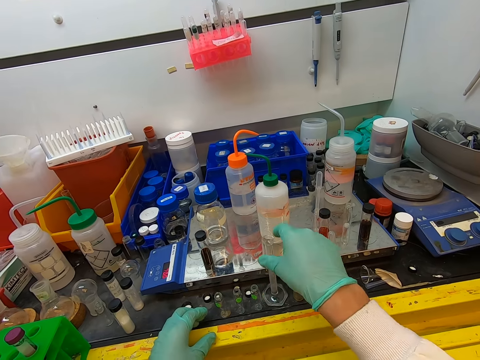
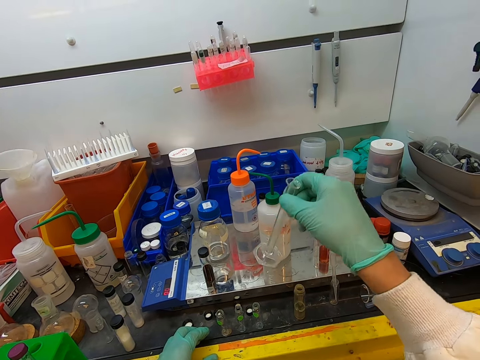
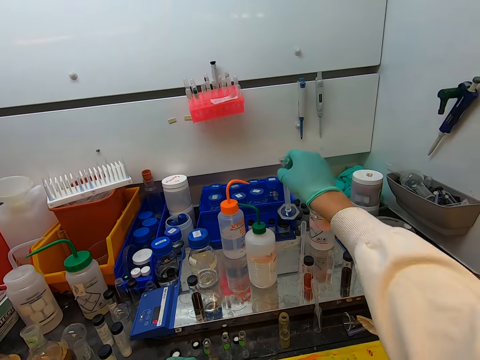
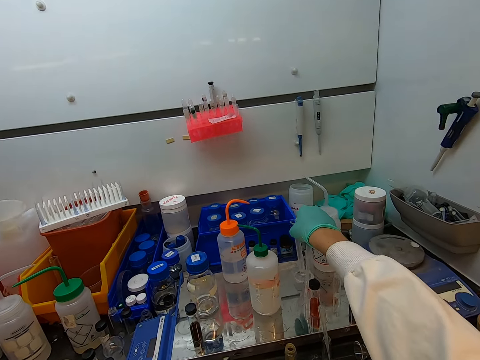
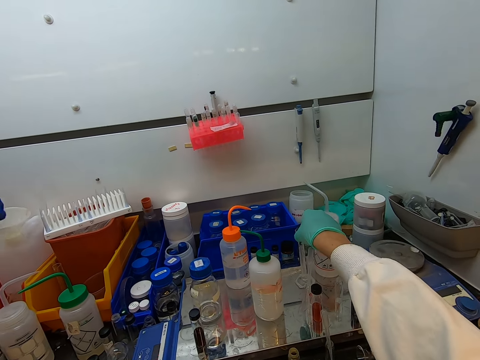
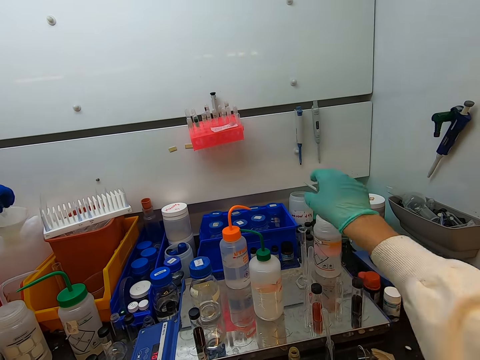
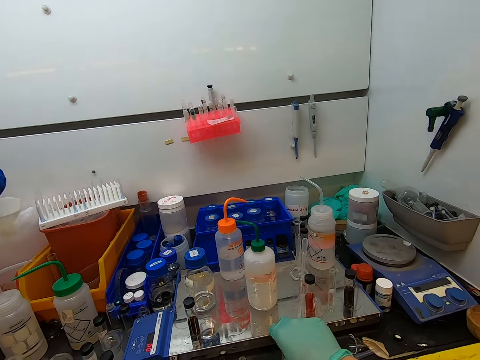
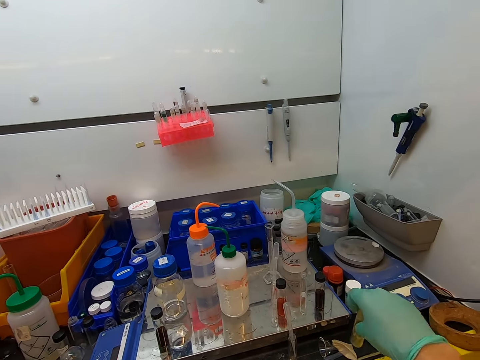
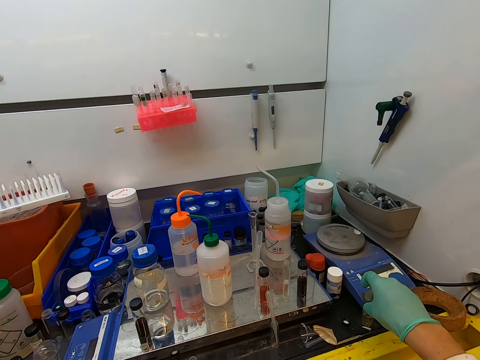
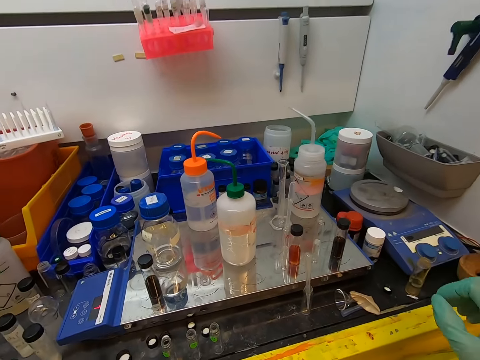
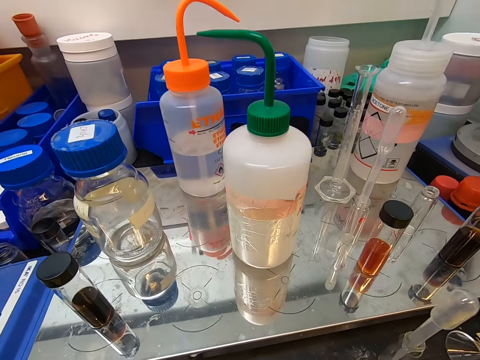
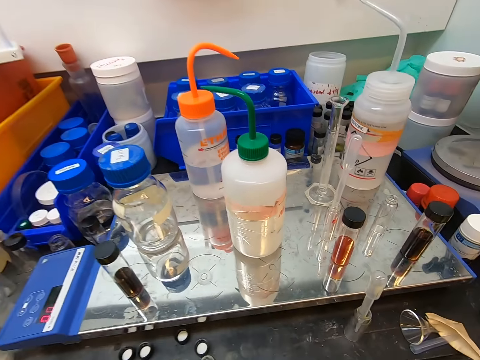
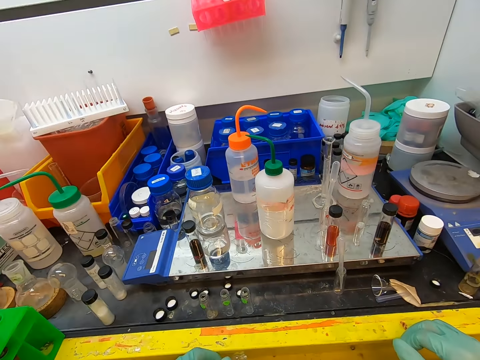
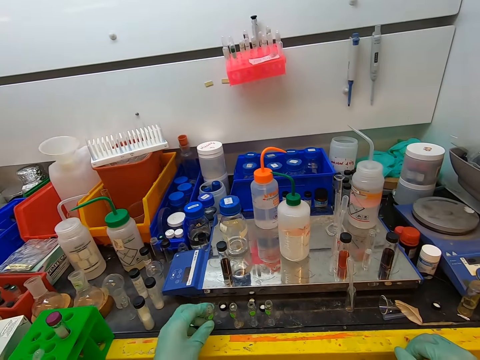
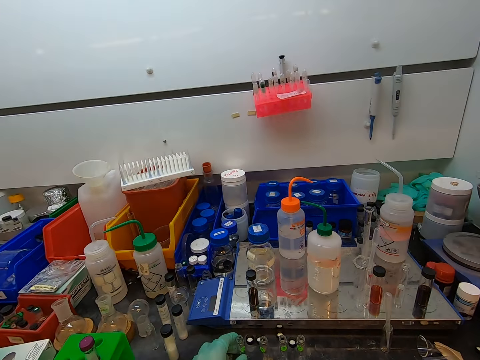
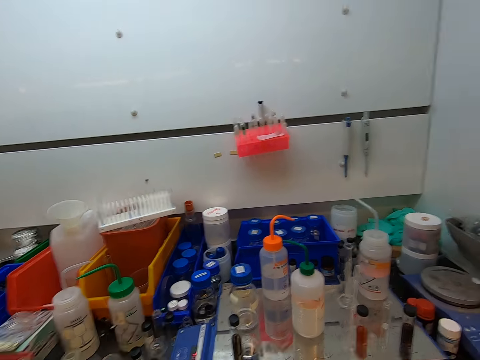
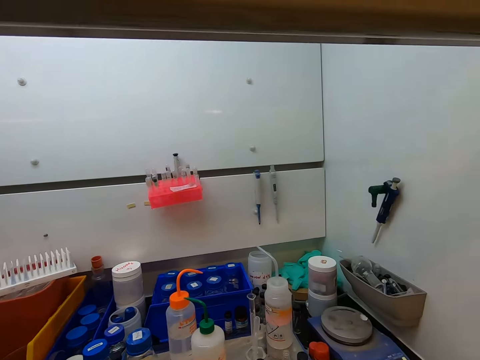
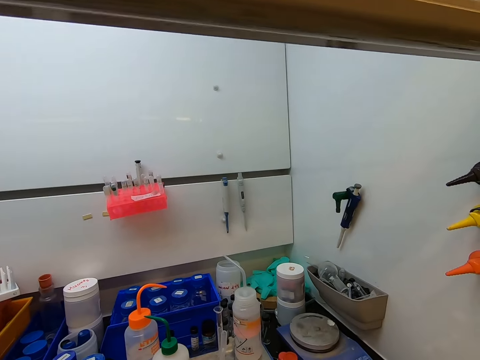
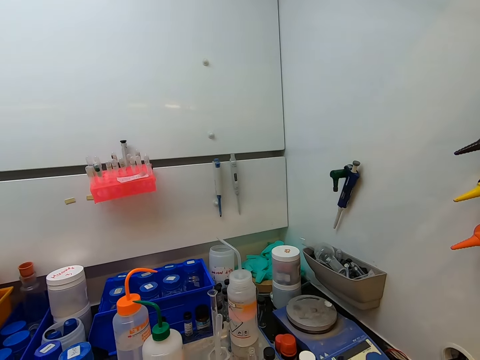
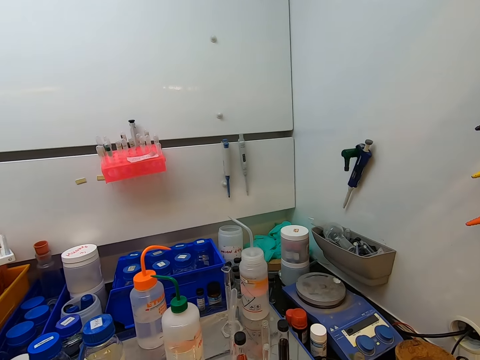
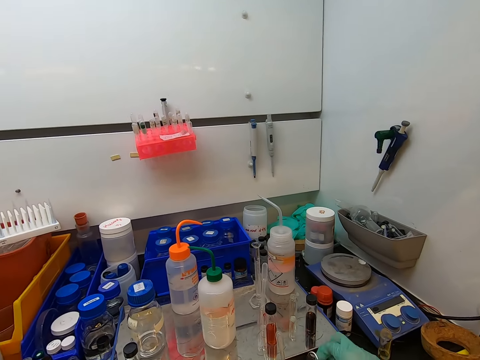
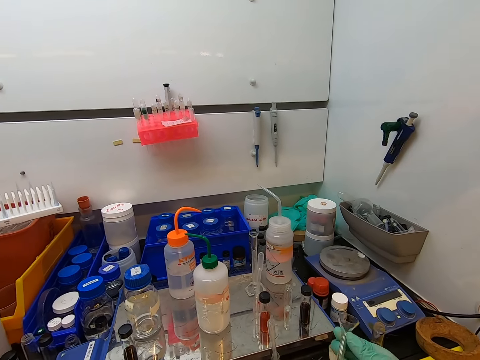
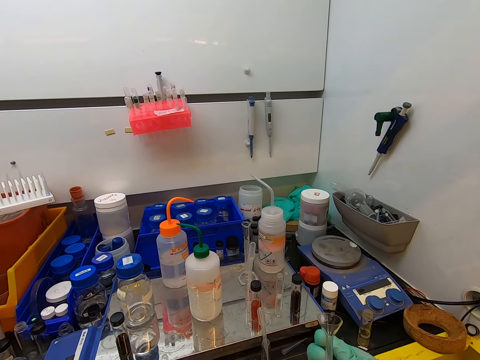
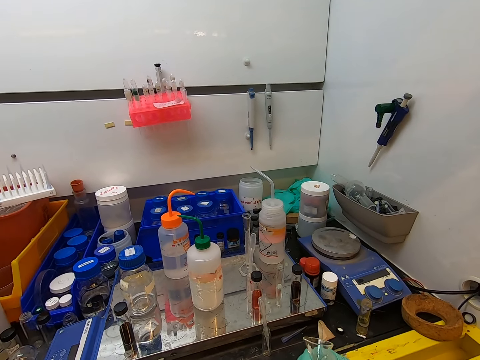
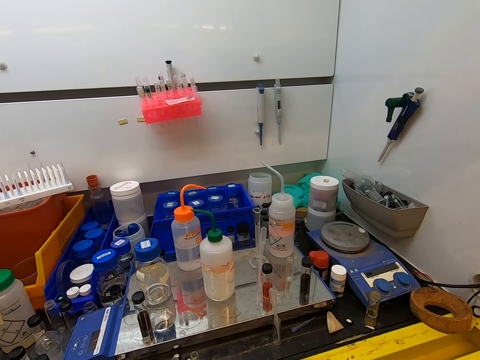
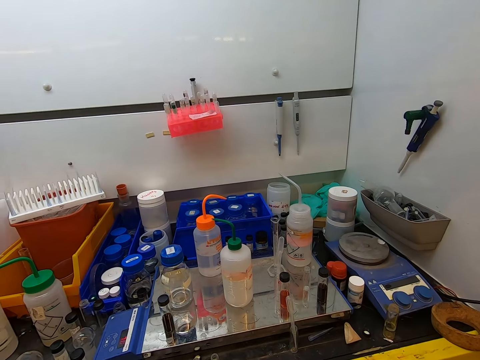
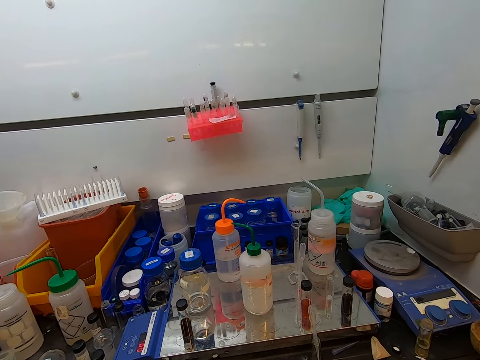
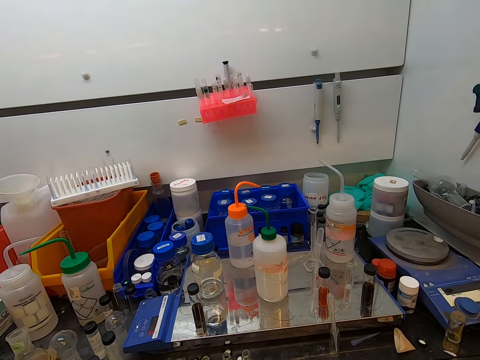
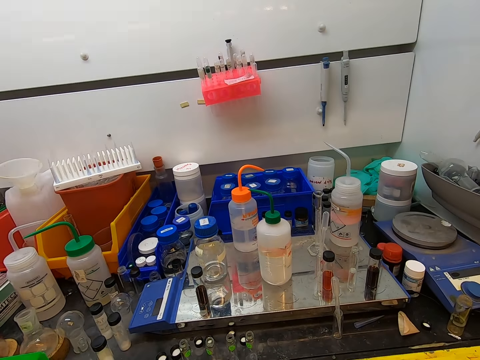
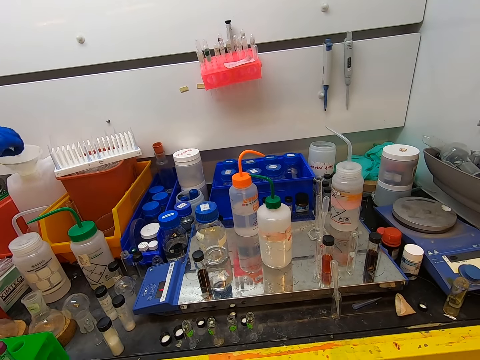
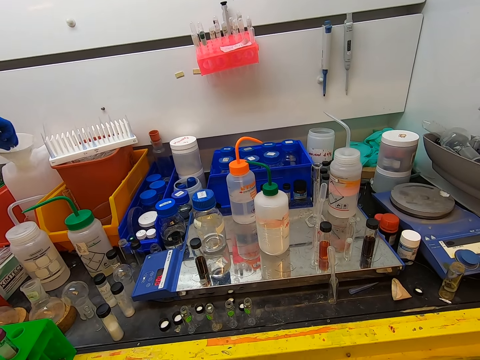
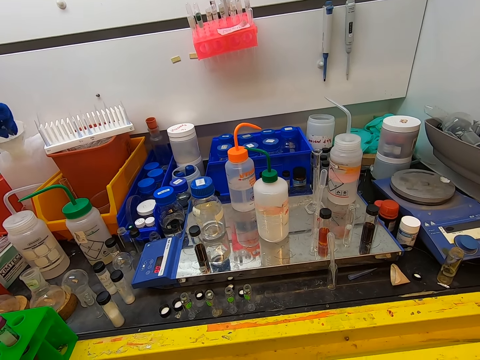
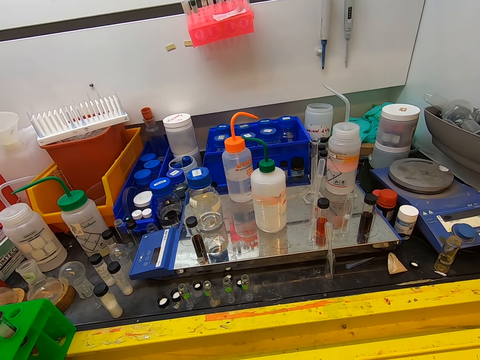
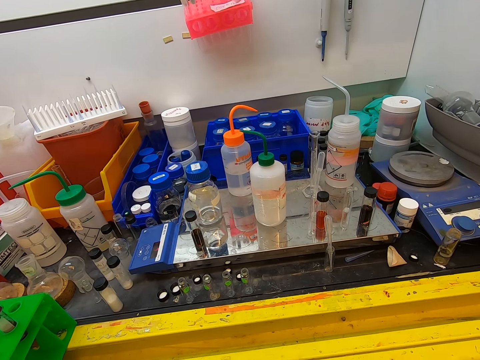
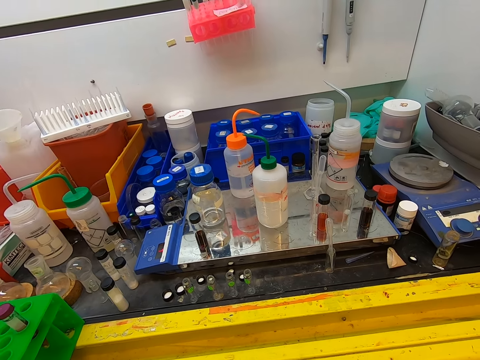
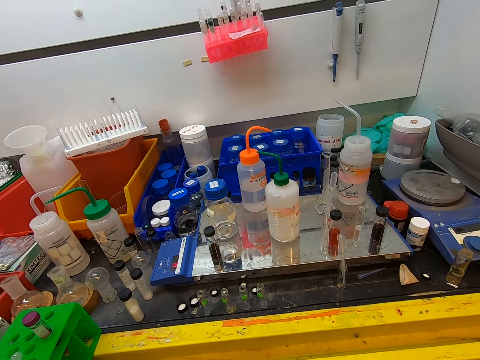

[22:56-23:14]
The camera wearer picks up the graduated cylinder. They put the graduated cylinder on top of the table. They pick up a test tube. They put the test tube on a surface. They pick up a funnel. They move the camera around the equipment. They mix something in the funnel.

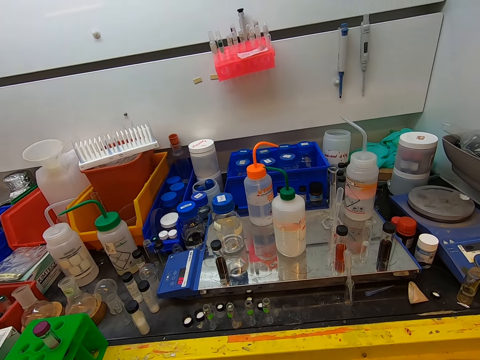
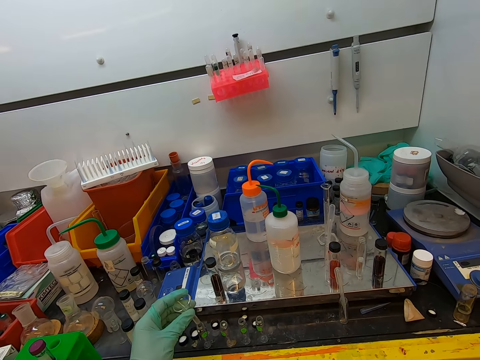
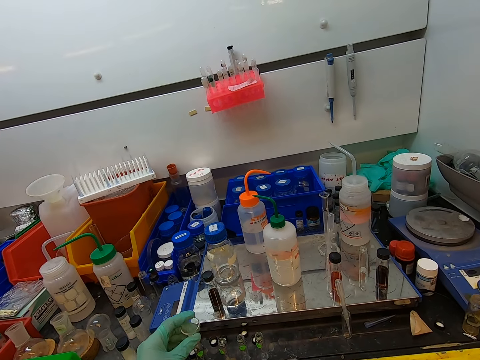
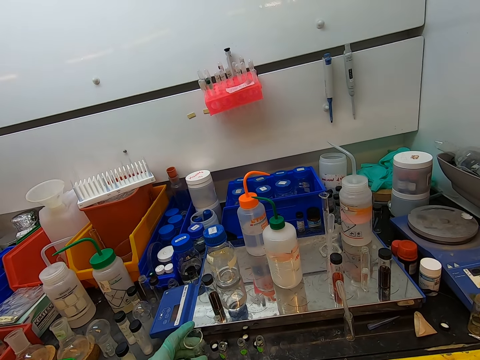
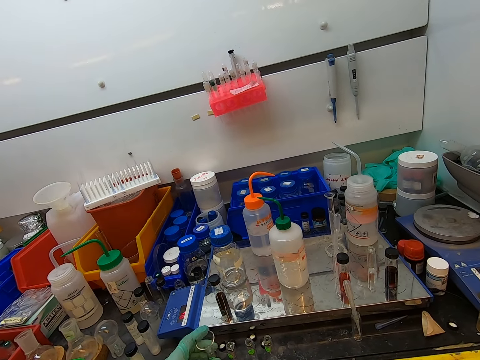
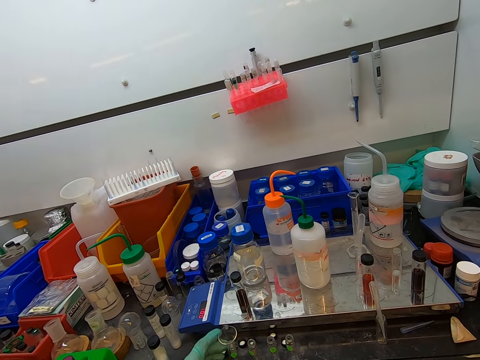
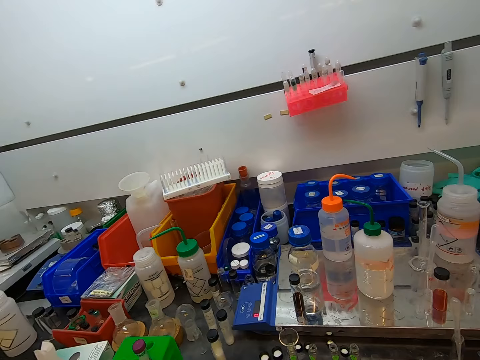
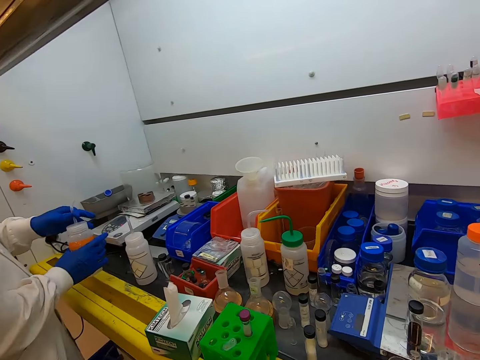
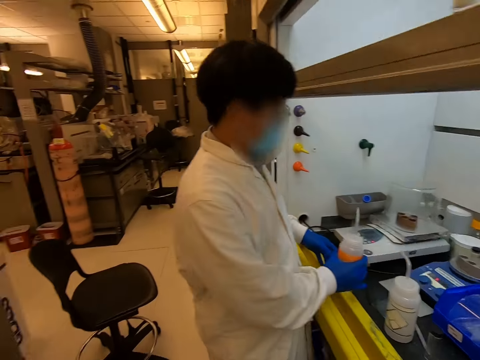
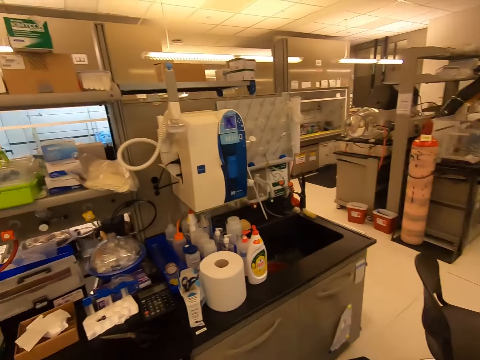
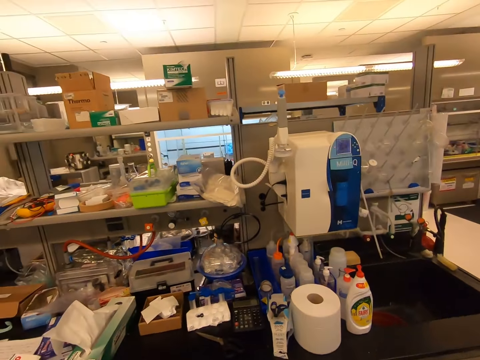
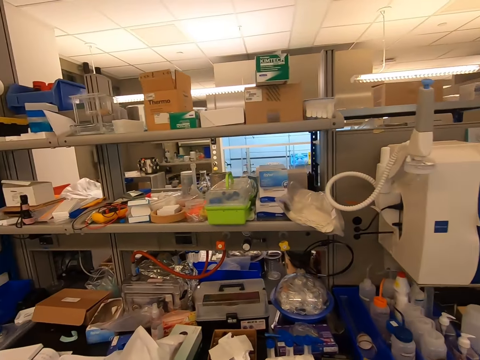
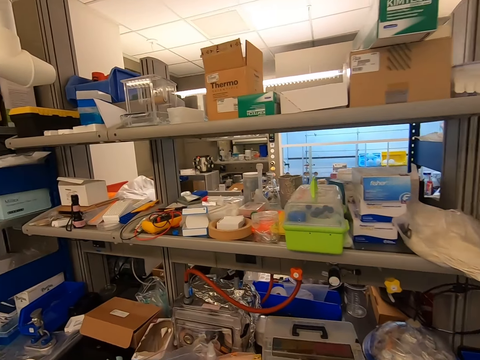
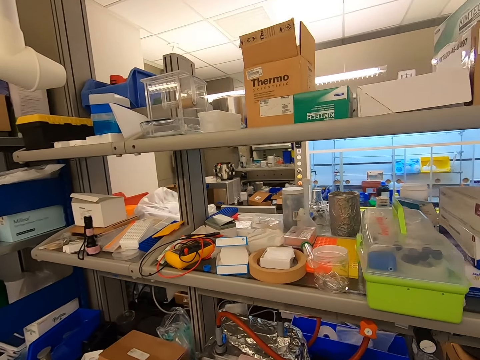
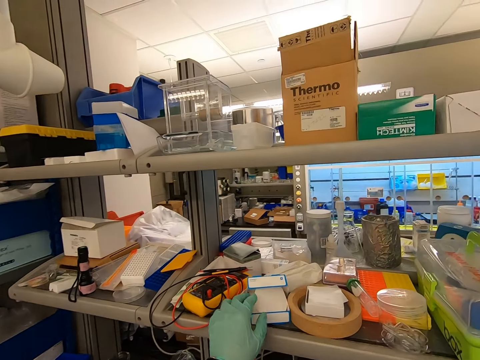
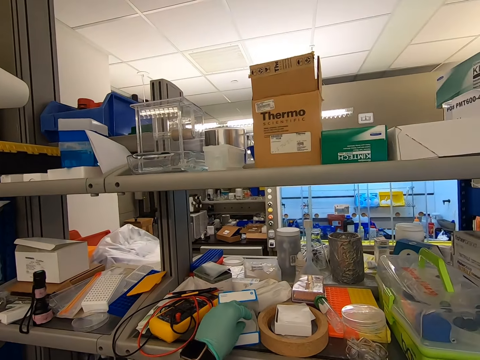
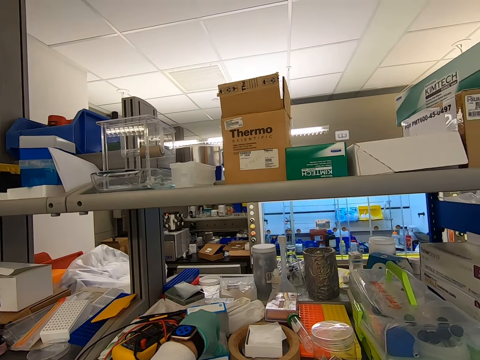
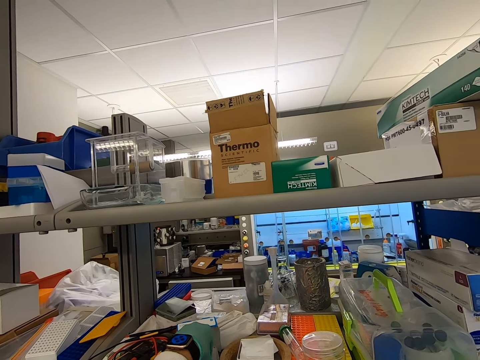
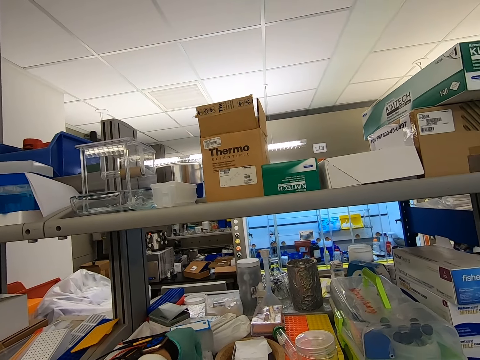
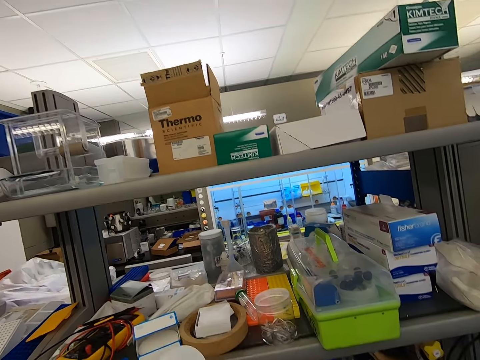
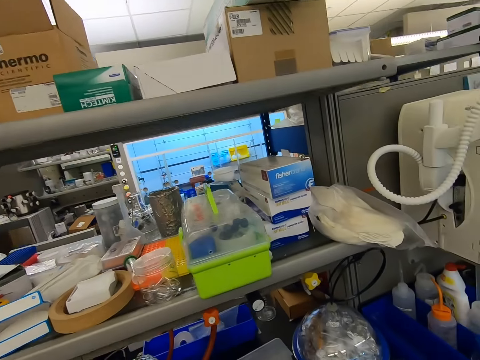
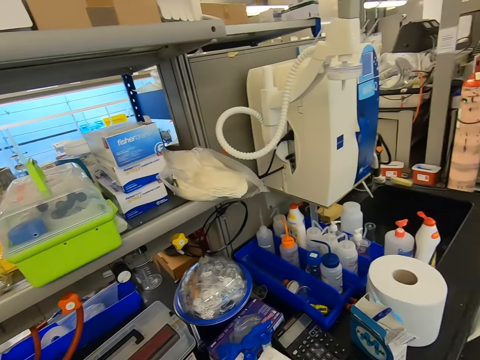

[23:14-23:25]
The camera wearer puts the funnel inside a test tube. They turn around the room. They move the camera around the laboratory. They pick up a filter paper inside the box.
